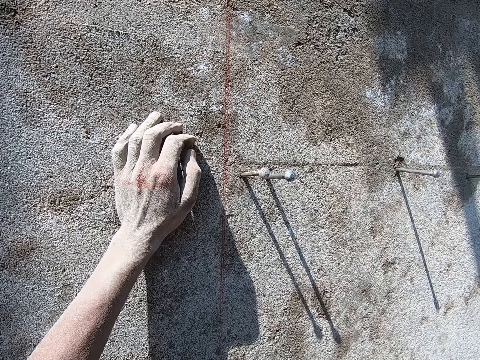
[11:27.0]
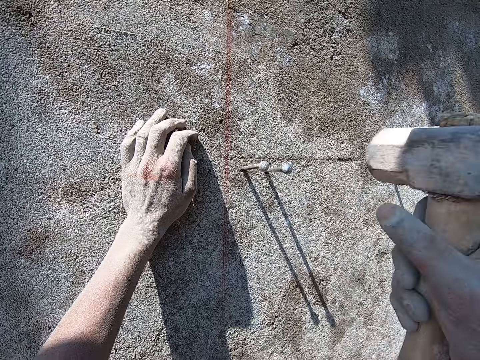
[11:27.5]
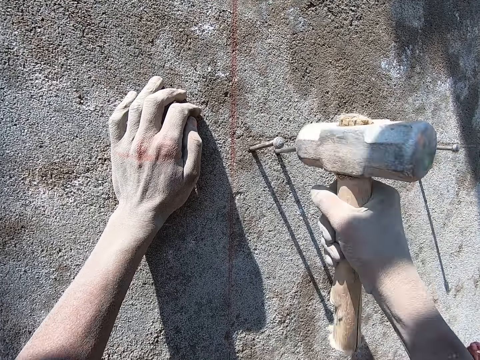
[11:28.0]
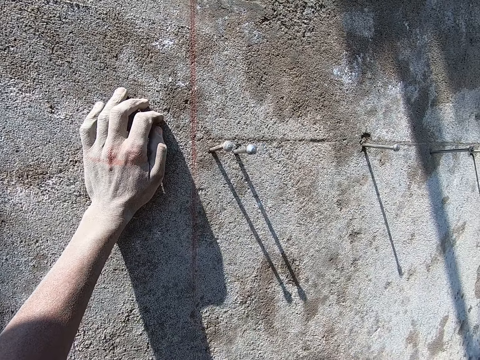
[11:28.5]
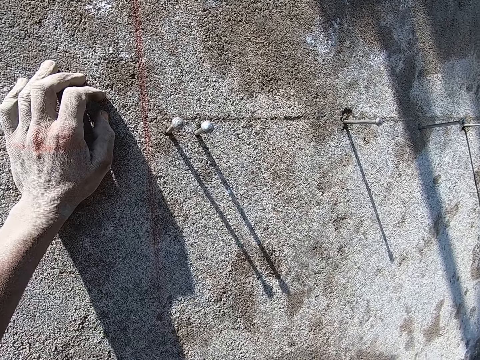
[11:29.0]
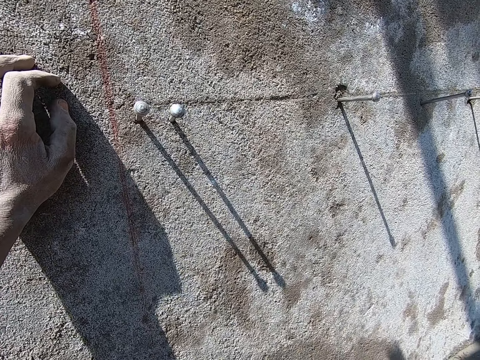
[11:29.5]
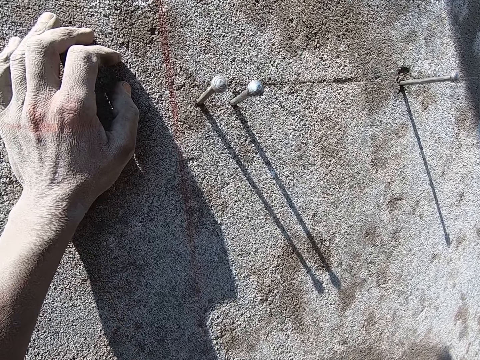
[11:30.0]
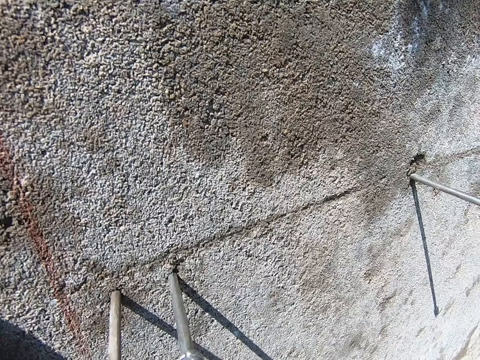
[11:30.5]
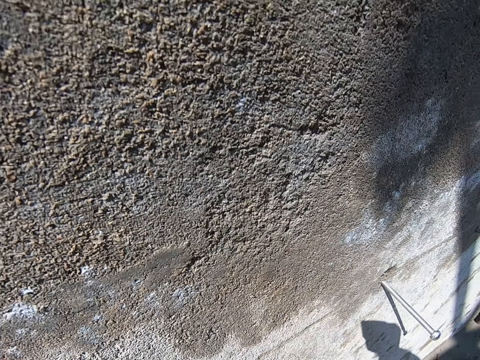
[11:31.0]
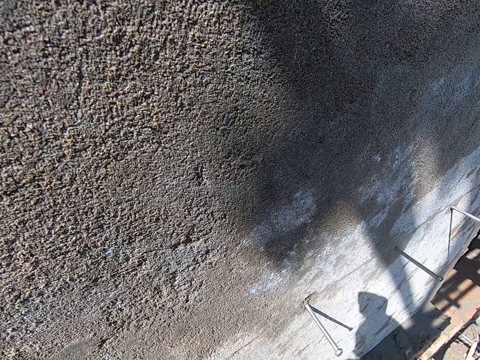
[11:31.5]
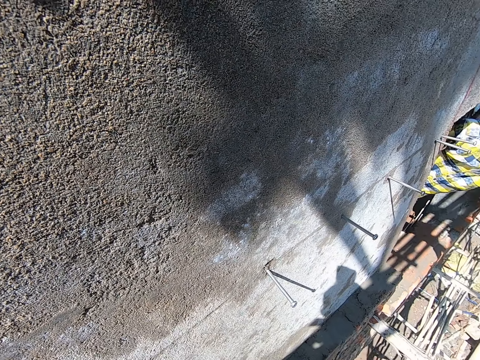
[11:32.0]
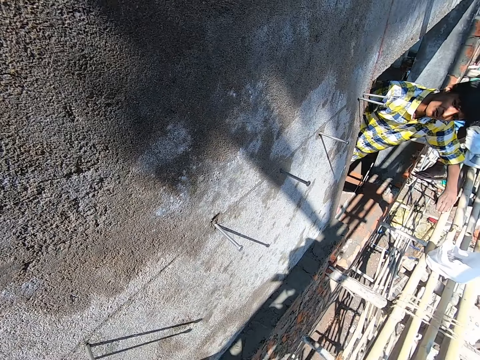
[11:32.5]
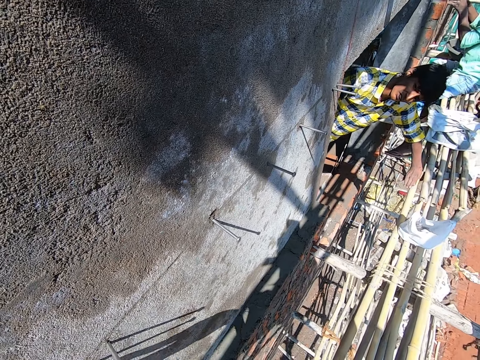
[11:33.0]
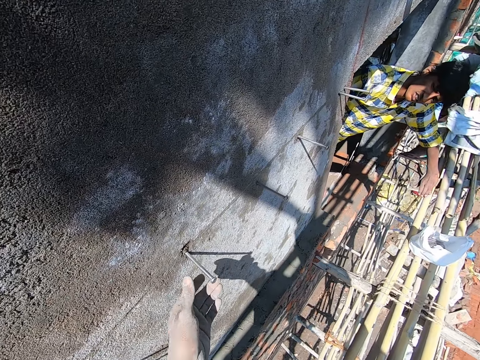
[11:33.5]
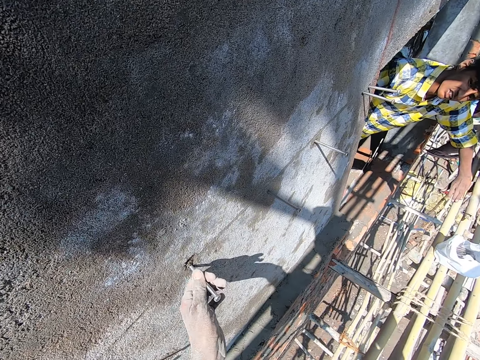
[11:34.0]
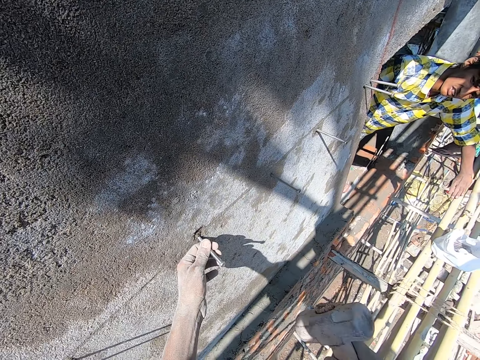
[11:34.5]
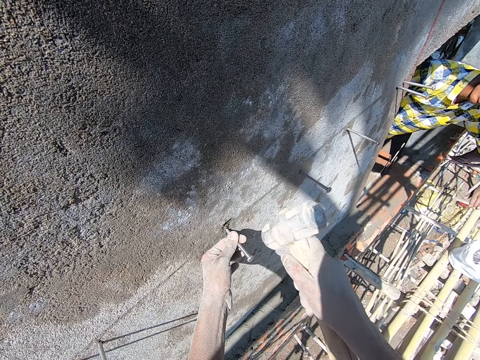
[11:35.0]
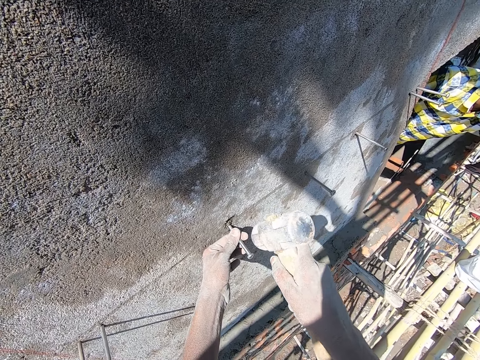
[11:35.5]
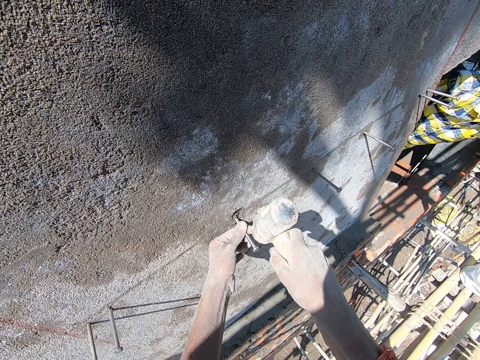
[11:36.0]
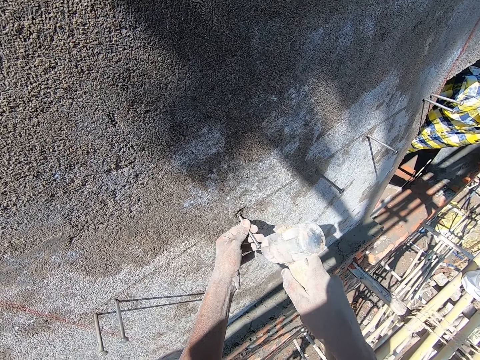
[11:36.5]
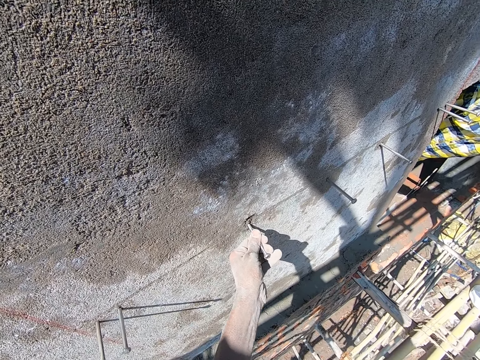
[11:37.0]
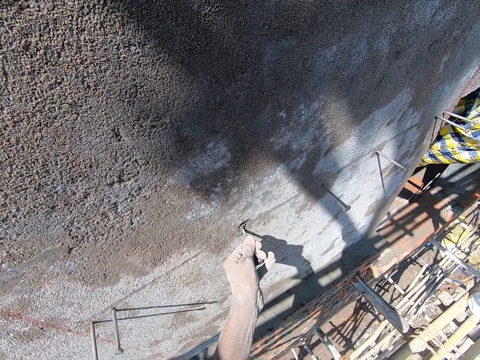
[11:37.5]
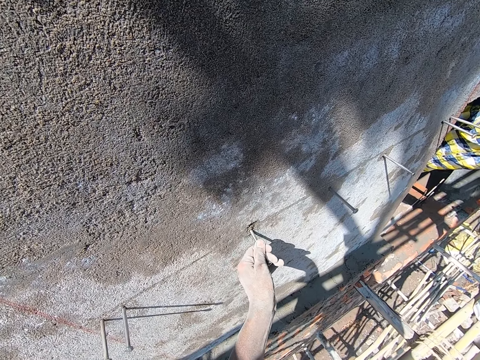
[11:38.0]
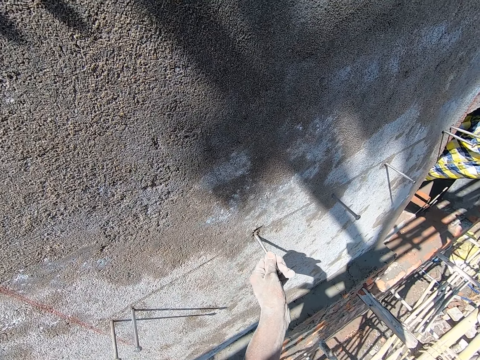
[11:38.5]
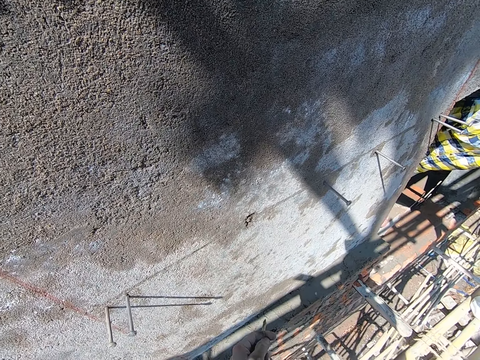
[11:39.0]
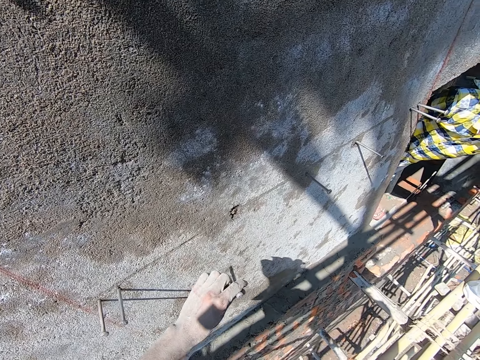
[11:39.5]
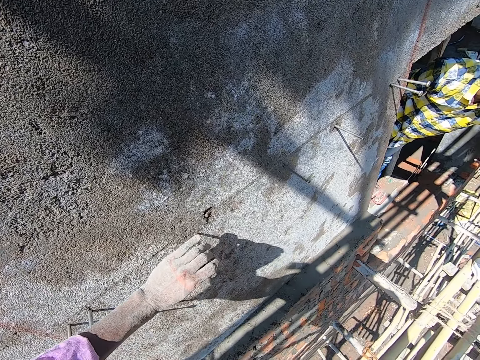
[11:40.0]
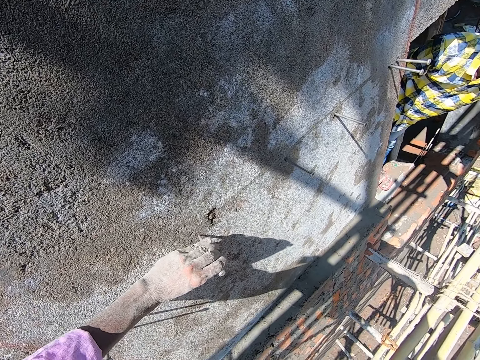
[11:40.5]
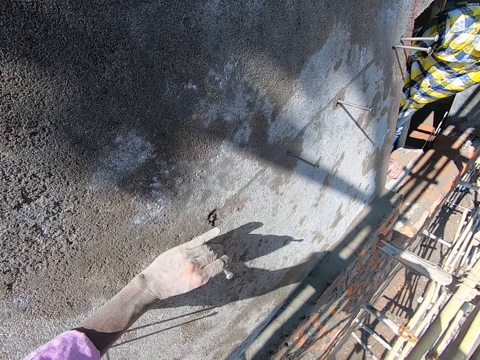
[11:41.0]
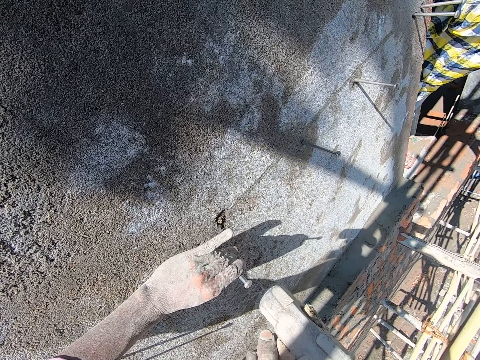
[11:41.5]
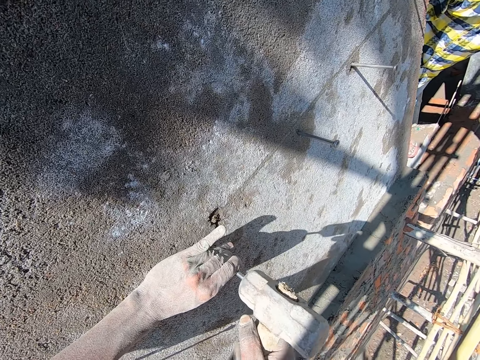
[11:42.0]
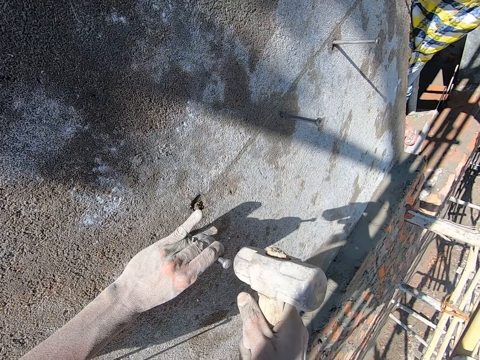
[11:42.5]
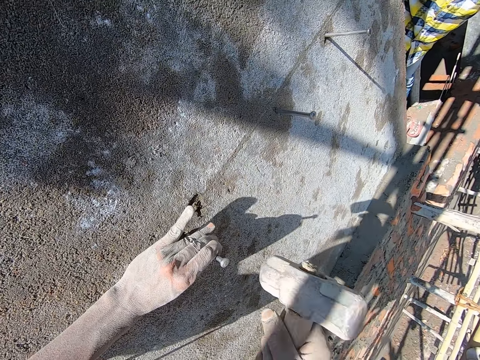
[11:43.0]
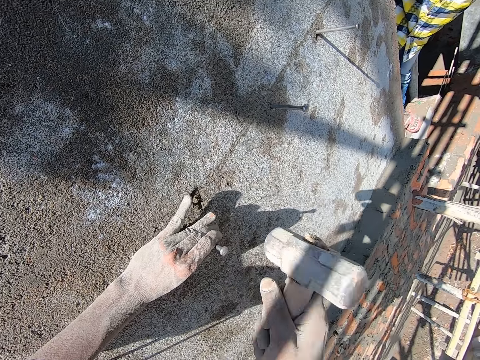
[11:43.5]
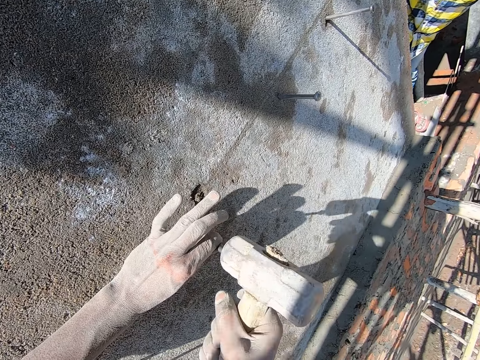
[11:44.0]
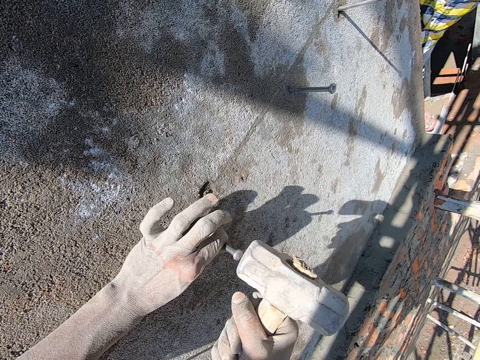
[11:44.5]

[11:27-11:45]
The camera wearer moves the hammer on the right hand. He holds the wall with the left hand. He looks around. He does something. He touches the nail on the wall with his left hand. He holds the nail on the wall with his left hand. He hits the nail on the wall with the hammer in his right hand. He shakes the nail on the wall with the left hand. He removes the nail in the wall with his left hand. He holds the nail on the wall with his left hand. He places the nail on the wall with the left hand. He hits the nail into the wall with the hammer in his right hand.

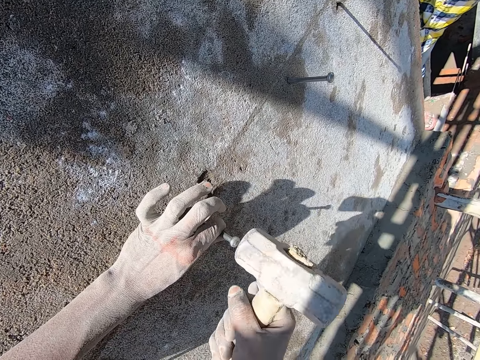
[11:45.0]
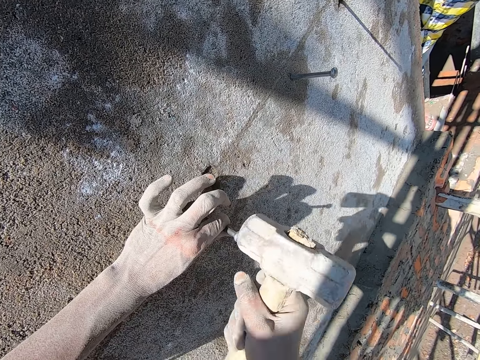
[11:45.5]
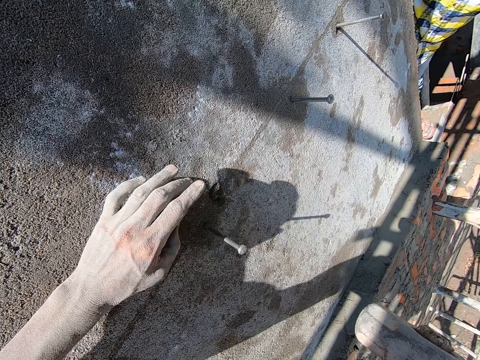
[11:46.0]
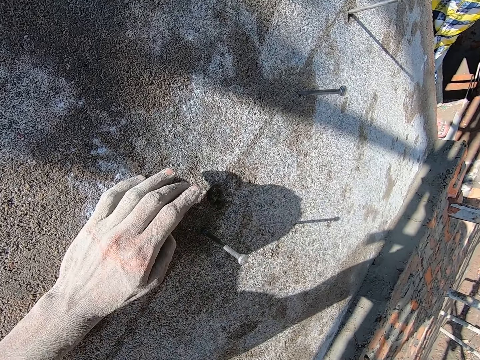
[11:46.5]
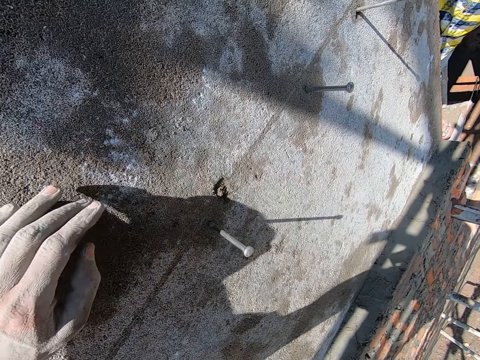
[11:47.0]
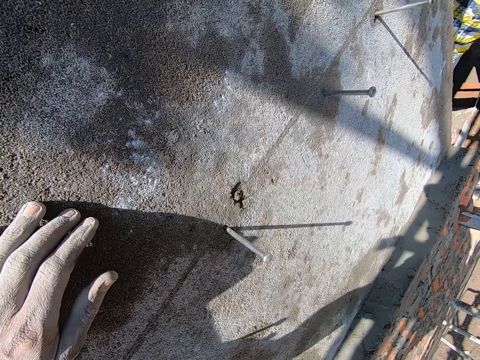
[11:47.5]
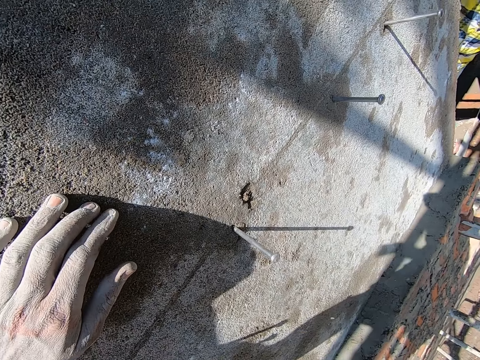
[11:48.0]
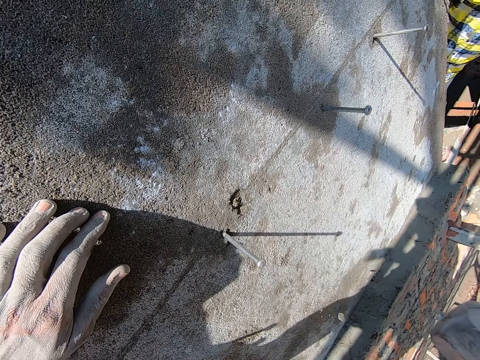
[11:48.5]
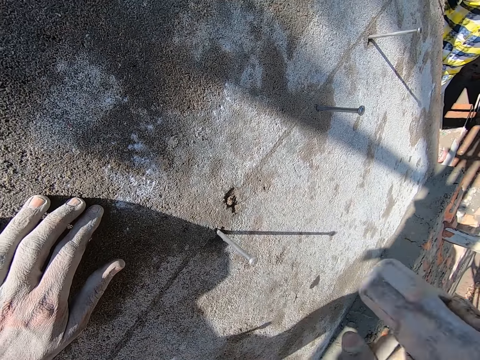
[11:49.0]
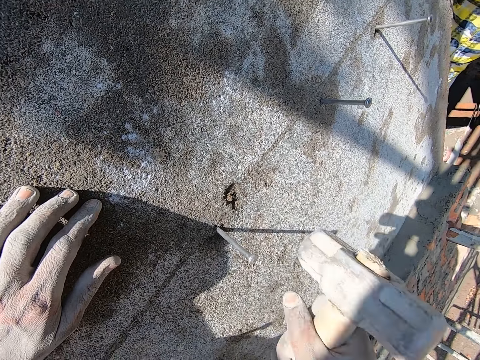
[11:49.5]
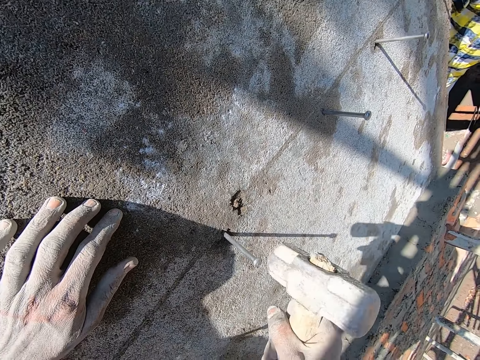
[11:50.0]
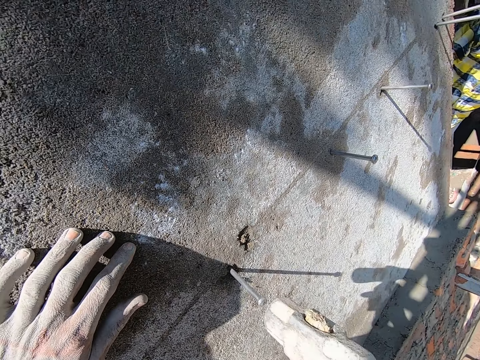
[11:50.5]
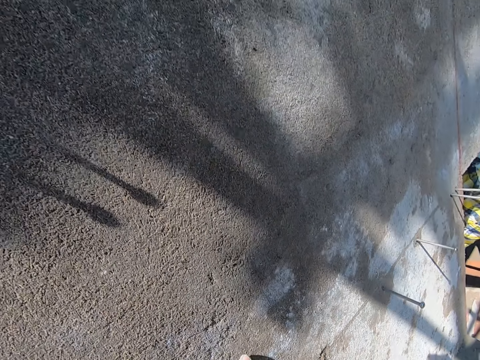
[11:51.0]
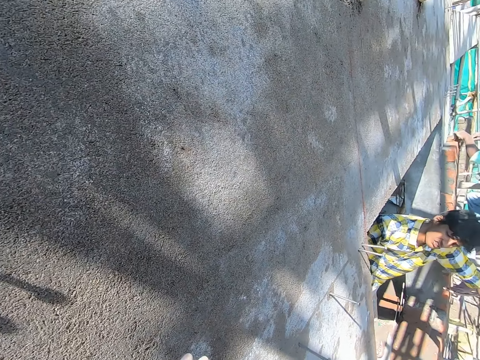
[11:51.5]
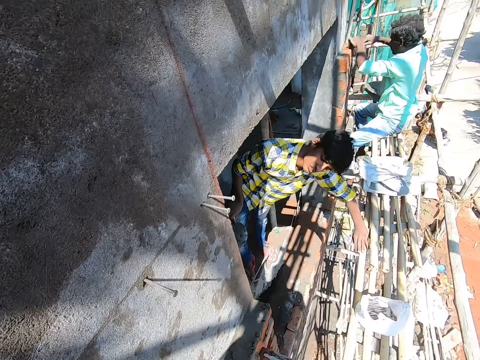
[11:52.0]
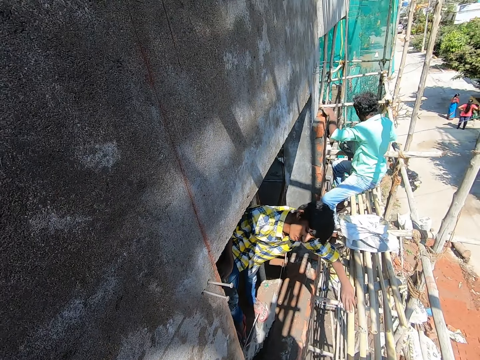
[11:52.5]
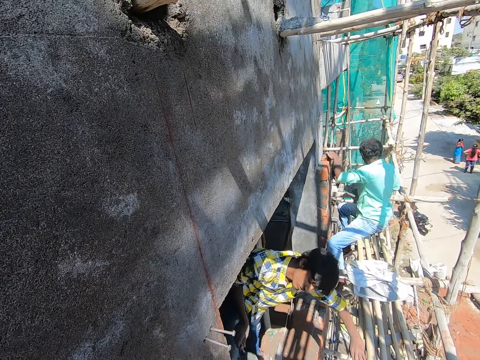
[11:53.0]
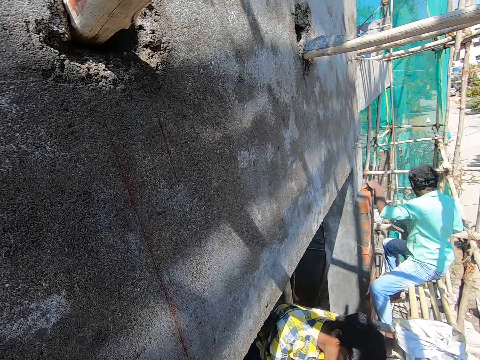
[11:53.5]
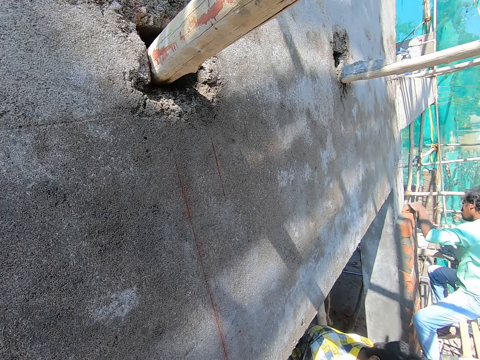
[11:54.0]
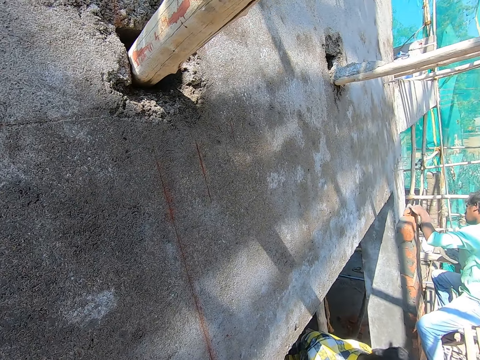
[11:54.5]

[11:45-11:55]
The camera wearer holds the wall with his left hand. He moves the left hand on the wall. He hits the nail into the wall with the hammer in his right hand. He looks around. A man holds the bricks on the wall with both hands. The man holds the bricks on the wall with his left hand. The camera wearer does something.
